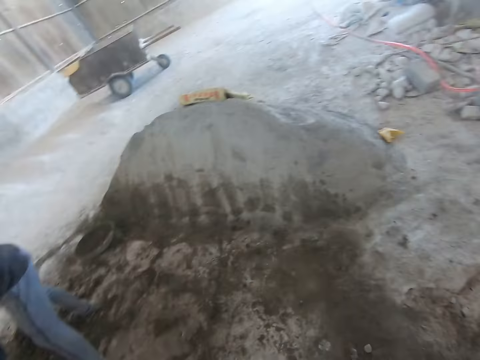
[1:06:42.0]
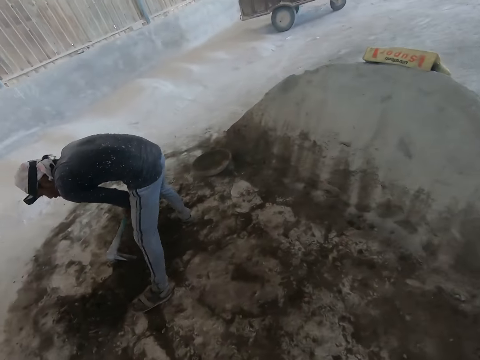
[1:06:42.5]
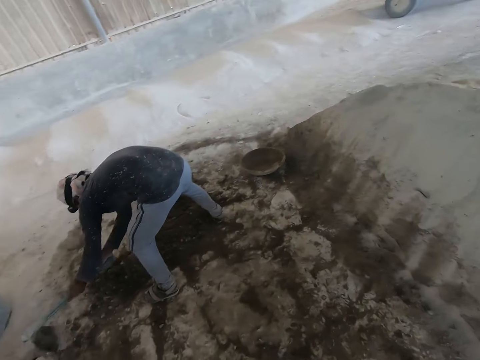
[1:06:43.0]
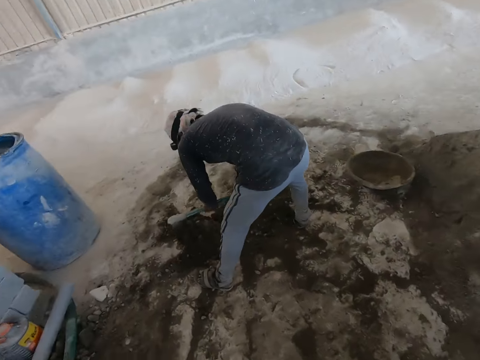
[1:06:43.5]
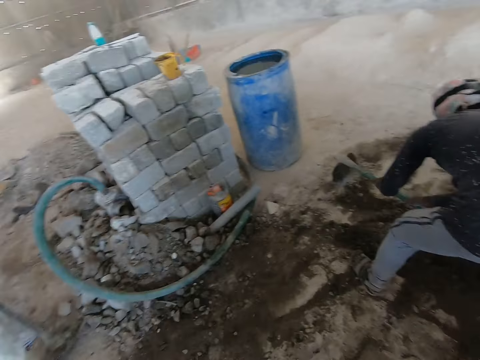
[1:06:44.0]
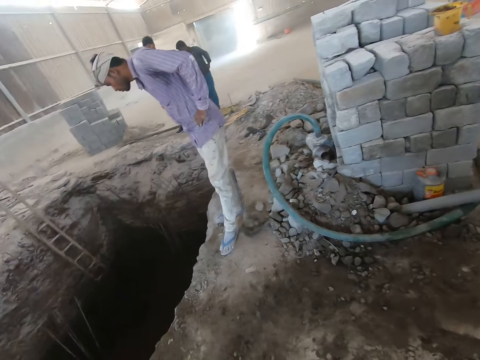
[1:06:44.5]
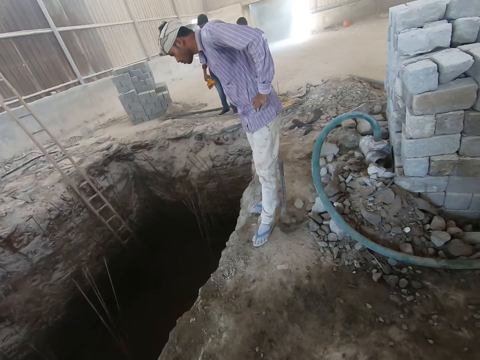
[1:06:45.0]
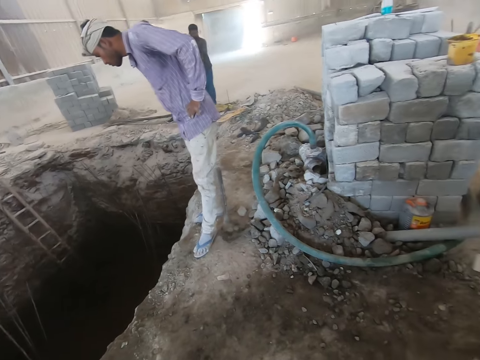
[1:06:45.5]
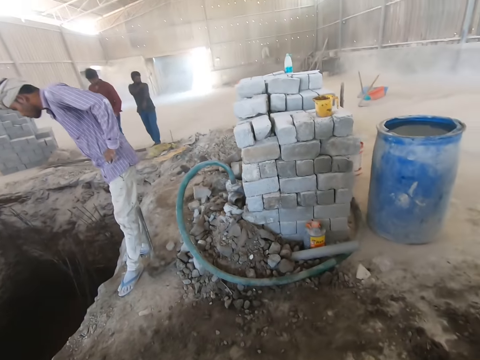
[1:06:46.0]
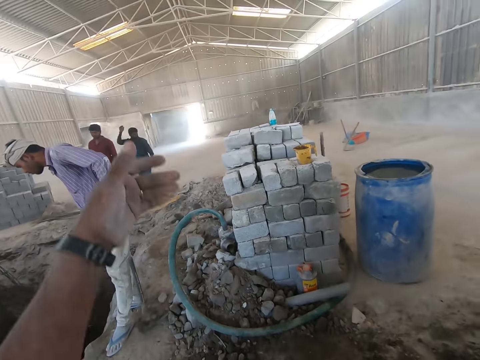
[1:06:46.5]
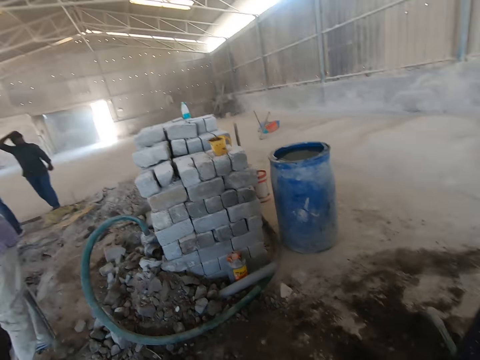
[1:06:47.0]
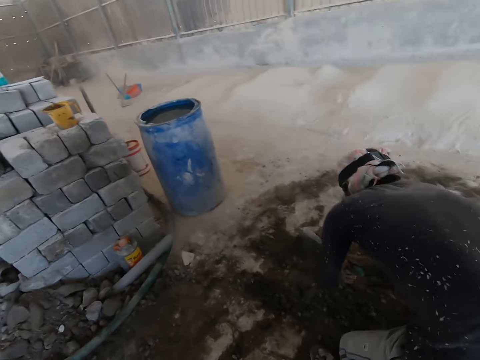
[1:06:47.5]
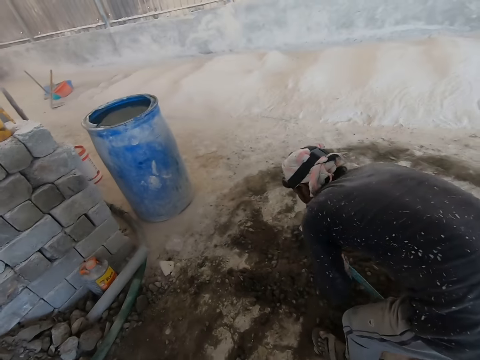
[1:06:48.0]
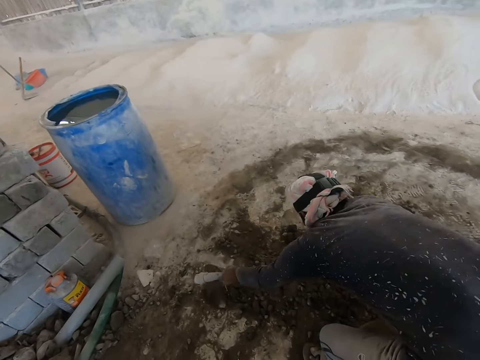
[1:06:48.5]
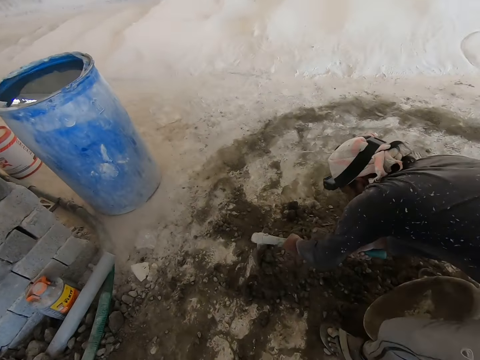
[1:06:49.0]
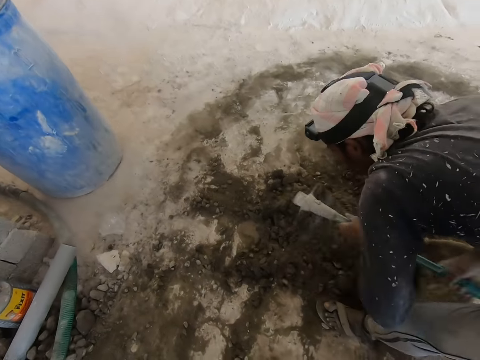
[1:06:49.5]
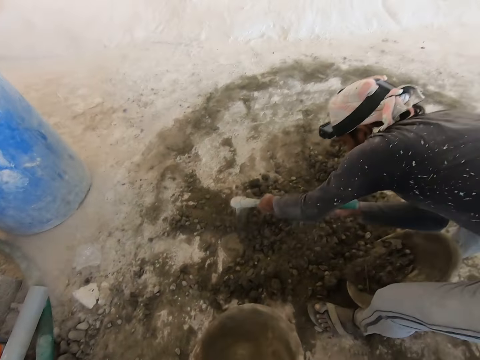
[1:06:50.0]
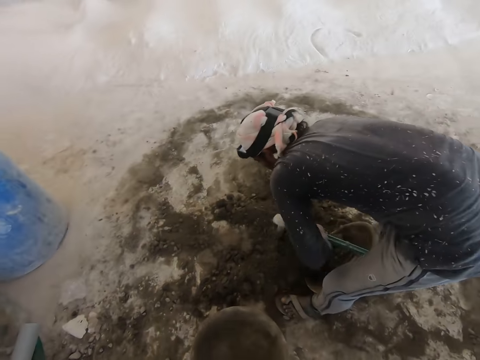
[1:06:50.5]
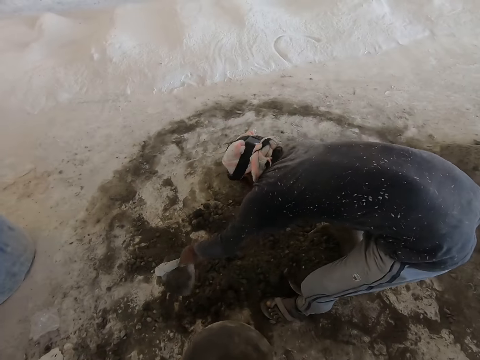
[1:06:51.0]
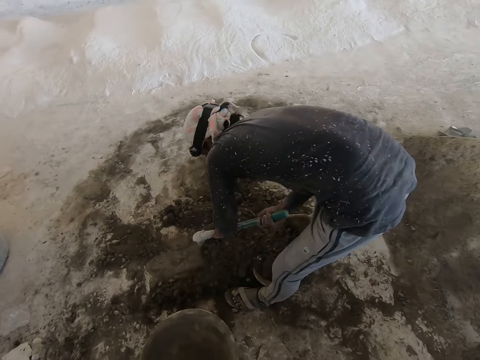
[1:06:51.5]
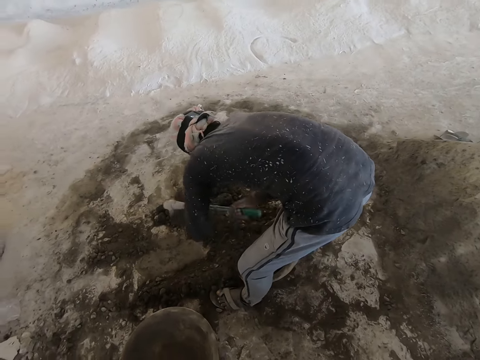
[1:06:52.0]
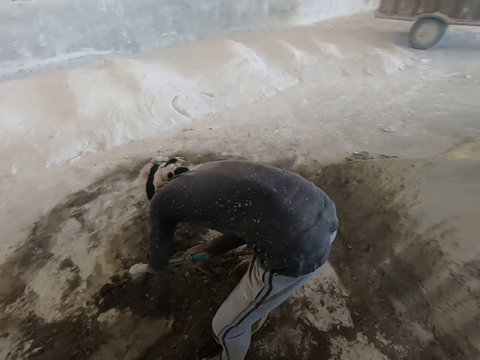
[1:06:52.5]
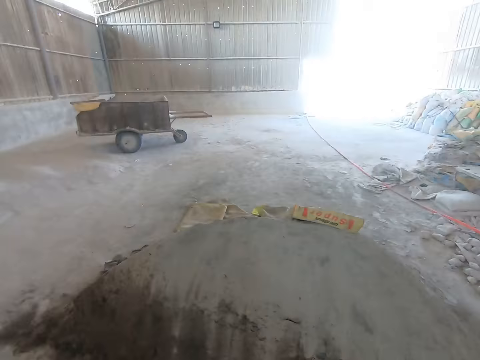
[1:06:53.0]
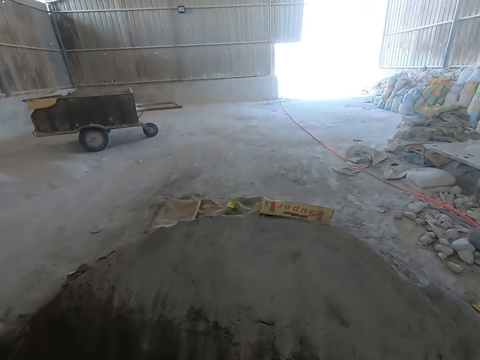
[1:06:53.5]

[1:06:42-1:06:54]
The man scoops the sand on the floor with the hoe in both hands. The camera wearer walks around. The man scoops the sand into the plastic container on the floor with the hoe in both hands. The camera wearer drops the plastic bowl on the floor with his left hand.

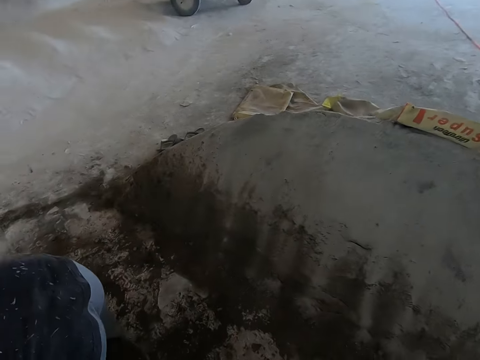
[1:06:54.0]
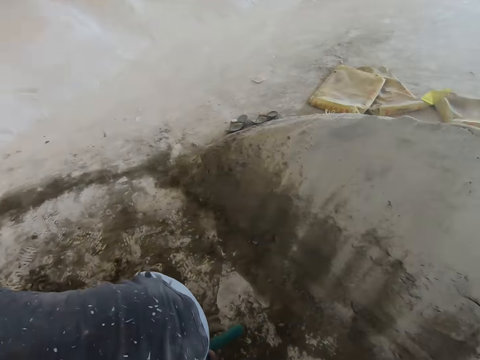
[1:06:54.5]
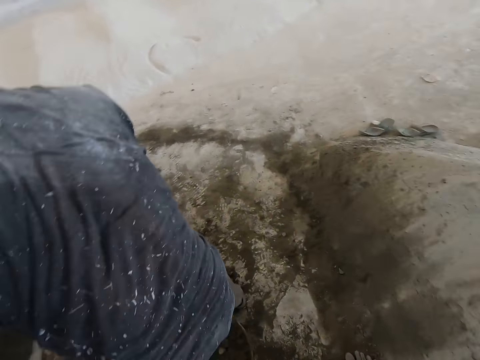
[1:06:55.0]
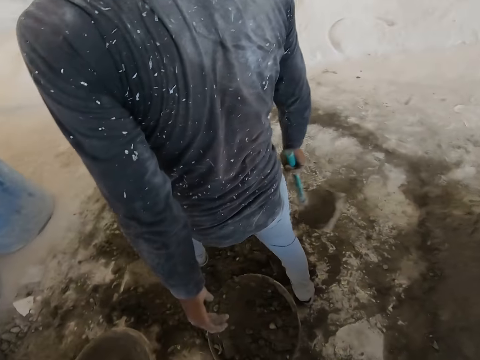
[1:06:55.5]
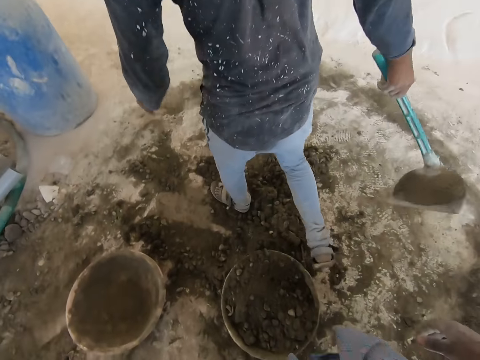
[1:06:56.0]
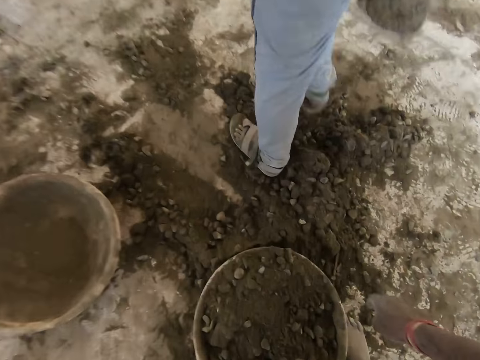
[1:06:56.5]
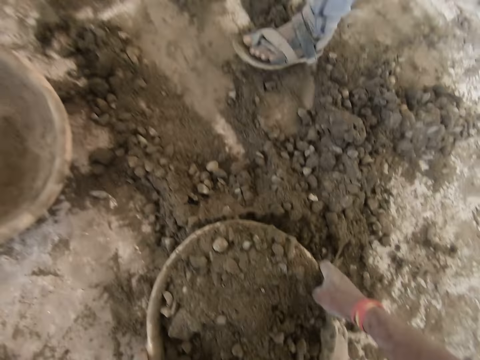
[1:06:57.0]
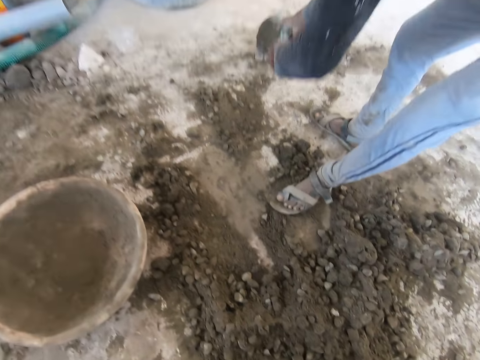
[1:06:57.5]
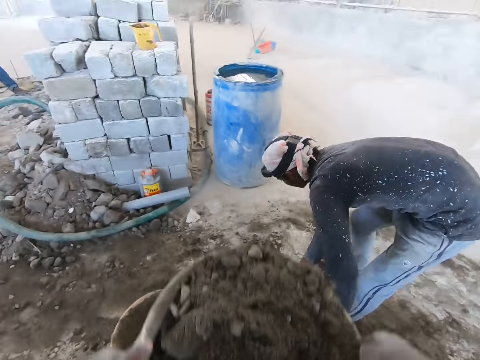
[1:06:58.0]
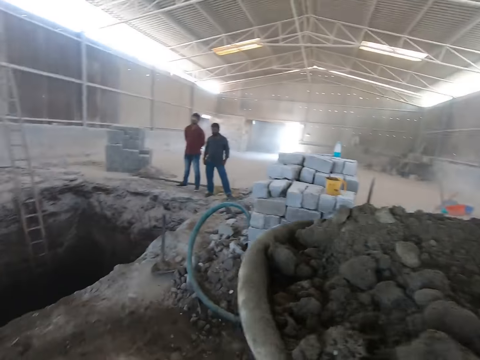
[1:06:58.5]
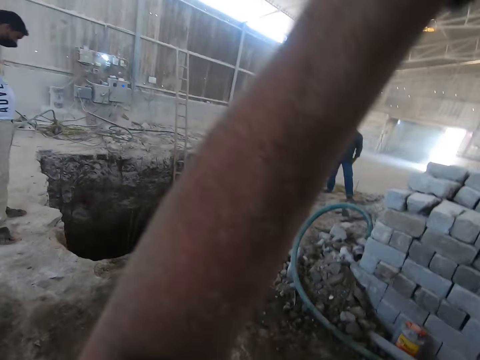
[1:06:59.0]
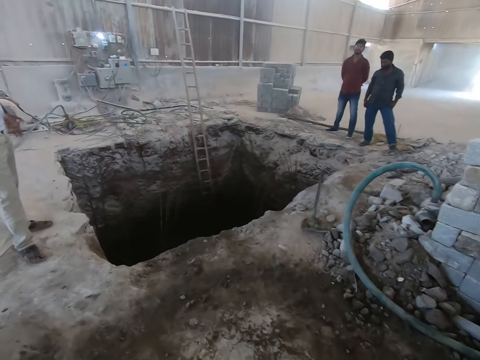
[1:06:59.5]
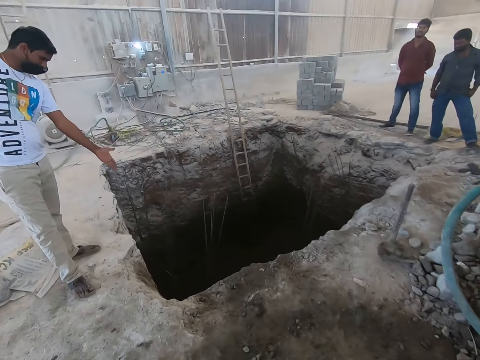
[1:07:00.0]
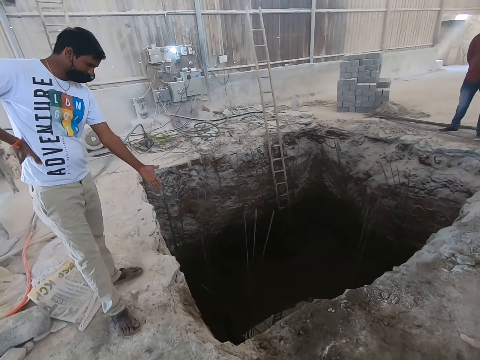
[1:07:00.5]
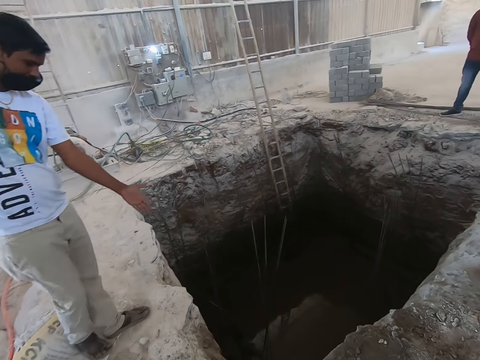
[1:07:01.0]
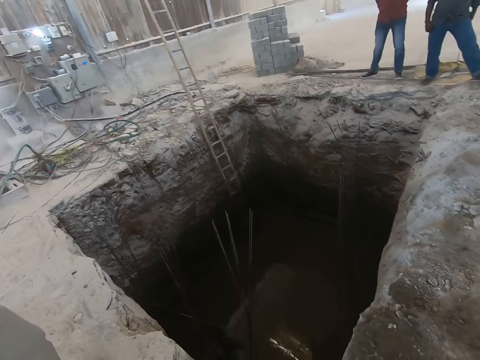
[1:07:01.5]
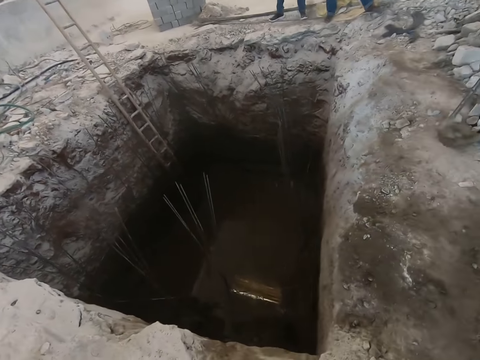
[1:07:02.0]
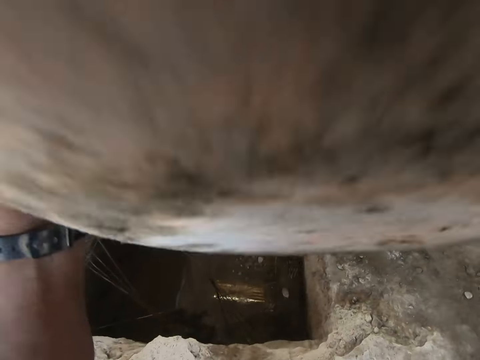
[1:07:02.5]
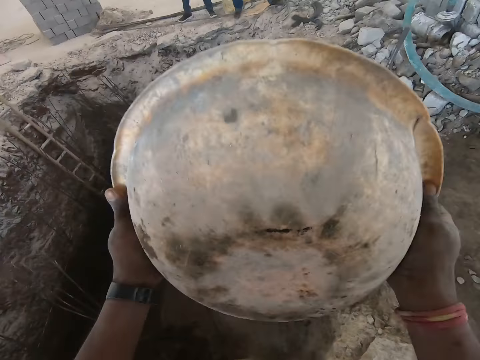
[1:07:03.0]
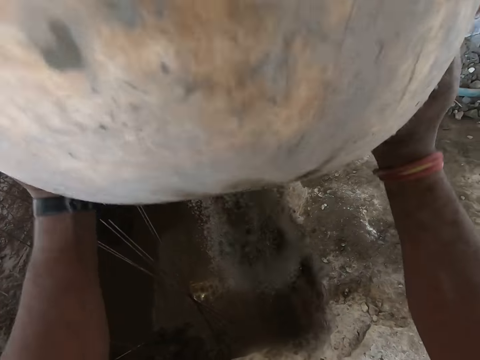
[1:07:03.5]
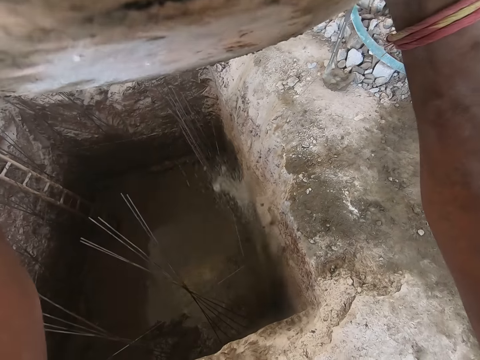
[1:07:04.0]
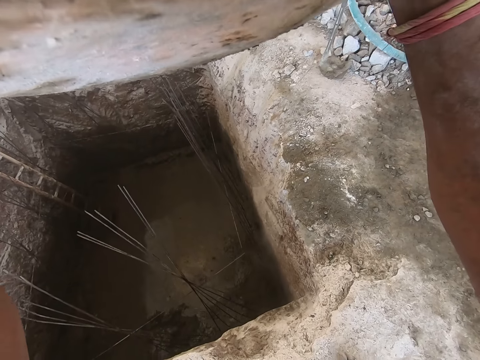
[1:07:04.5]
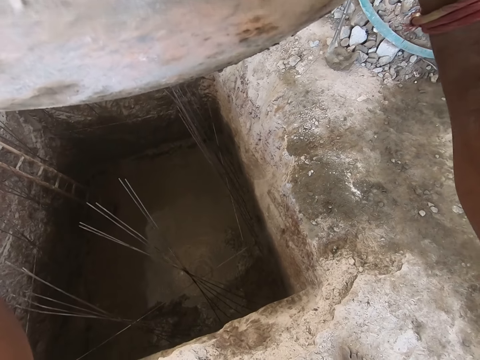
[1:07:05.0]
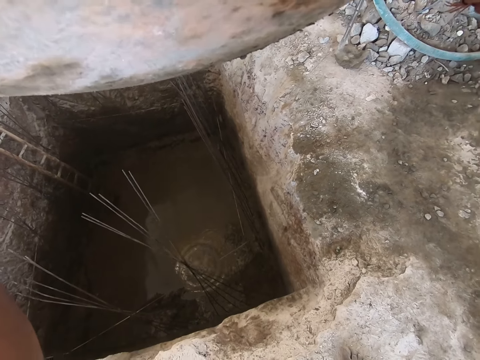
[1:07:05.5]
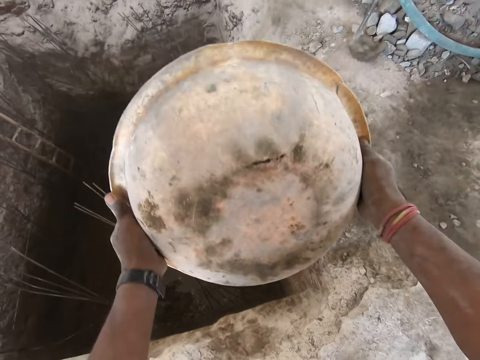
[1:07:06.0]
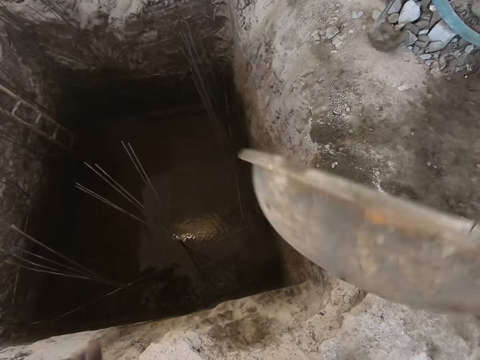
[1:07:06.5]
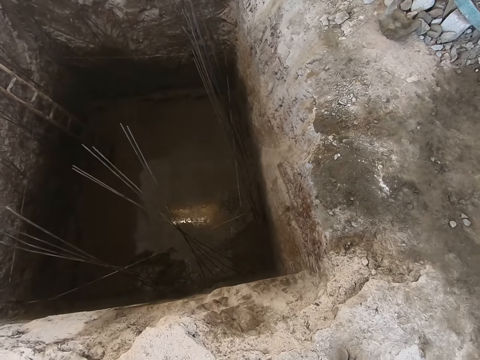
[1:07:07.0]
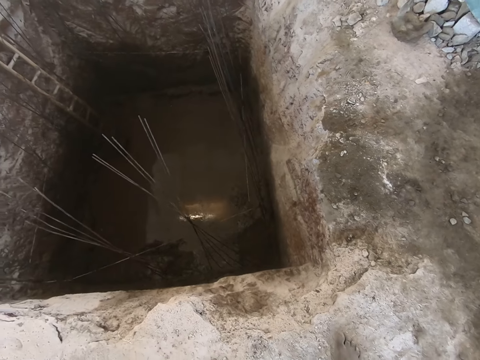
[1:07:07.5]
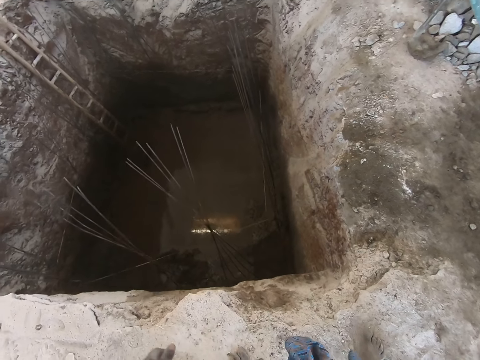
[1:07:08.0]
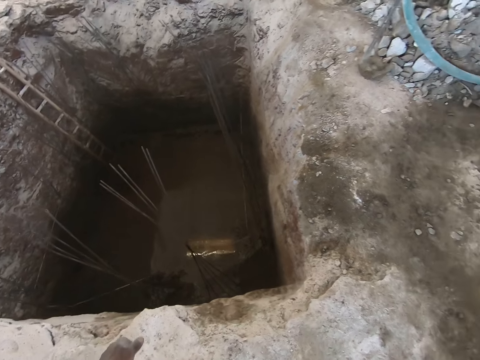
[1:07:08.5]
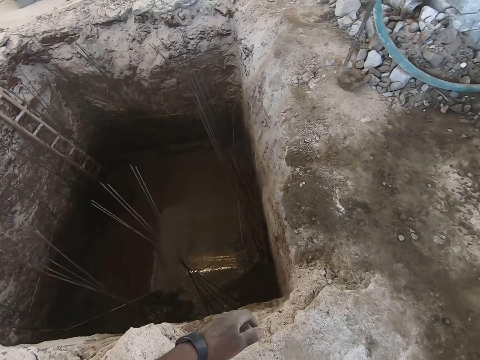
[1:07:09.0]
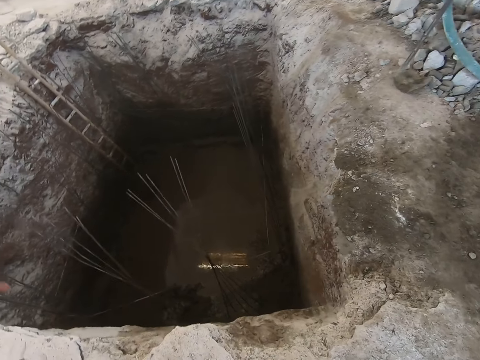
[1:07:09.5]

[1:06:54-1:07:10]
The camera wearer picks the plastic container on the floor with both hands. A man moves the sand with a shovel. The camera wearer picks the plastic container again. He places the plastic bowl on his head with both hands. He converses with the man. He walks toward the pit. The man points at the hole in the ground with his left hand. The camera wearer pours sand into the hole in the ground from the plastic bowl in both hands. He lifts the plastic bowl with both hands. He pours sand into the hole in the ground from the plastic bowl in both hands. He holds the plastic bowl with his right hand.
